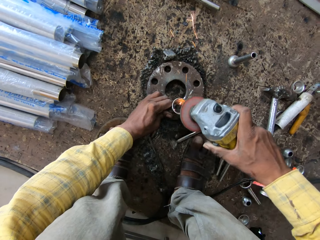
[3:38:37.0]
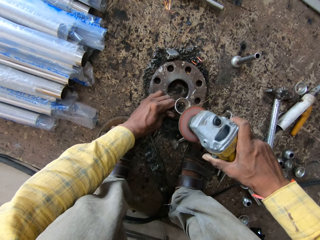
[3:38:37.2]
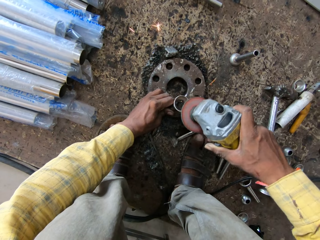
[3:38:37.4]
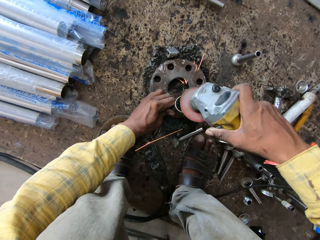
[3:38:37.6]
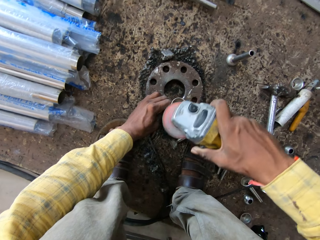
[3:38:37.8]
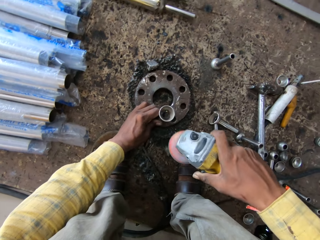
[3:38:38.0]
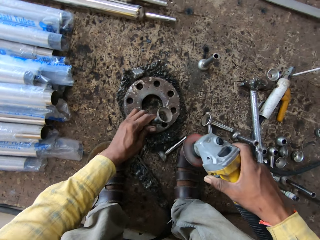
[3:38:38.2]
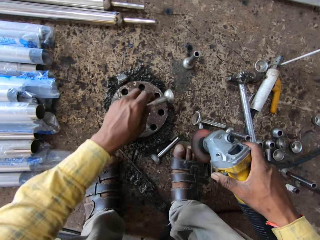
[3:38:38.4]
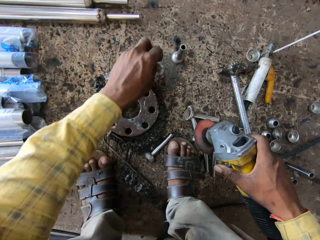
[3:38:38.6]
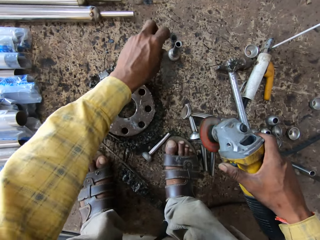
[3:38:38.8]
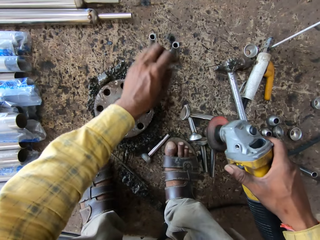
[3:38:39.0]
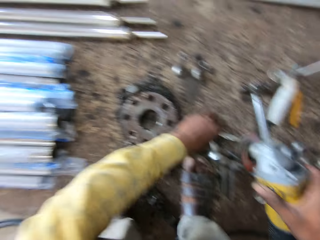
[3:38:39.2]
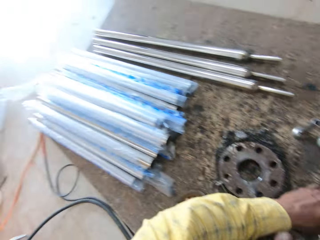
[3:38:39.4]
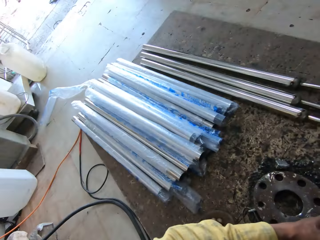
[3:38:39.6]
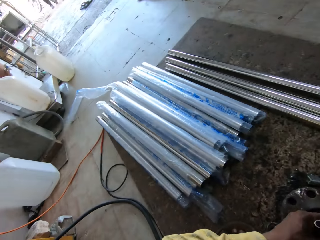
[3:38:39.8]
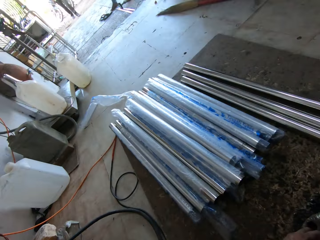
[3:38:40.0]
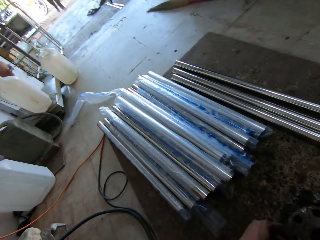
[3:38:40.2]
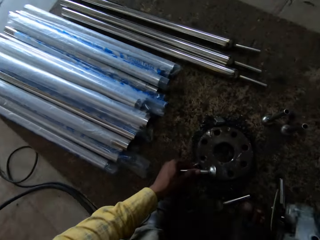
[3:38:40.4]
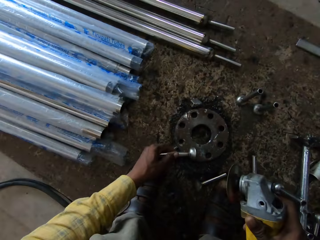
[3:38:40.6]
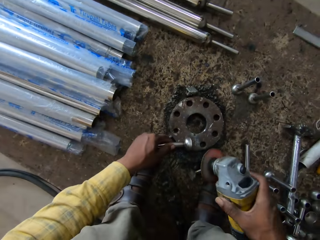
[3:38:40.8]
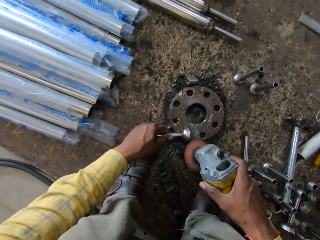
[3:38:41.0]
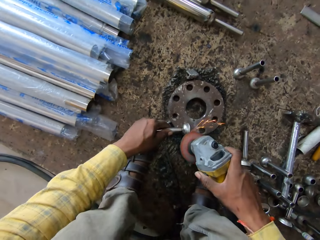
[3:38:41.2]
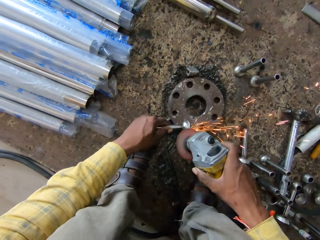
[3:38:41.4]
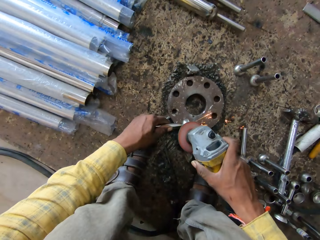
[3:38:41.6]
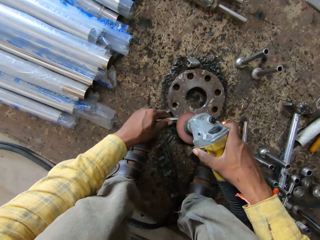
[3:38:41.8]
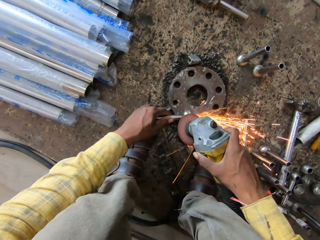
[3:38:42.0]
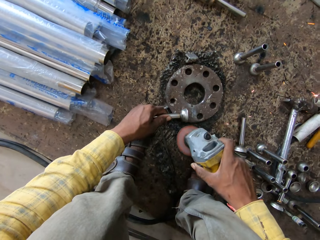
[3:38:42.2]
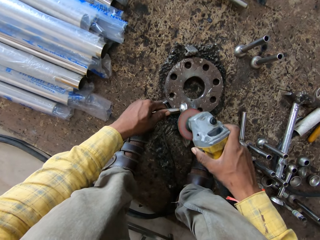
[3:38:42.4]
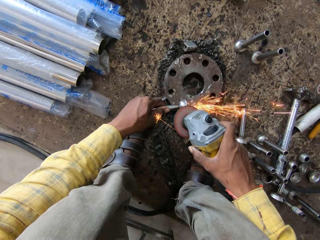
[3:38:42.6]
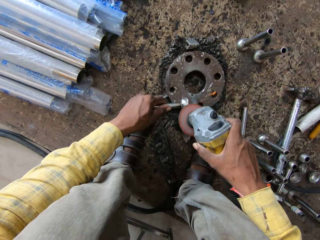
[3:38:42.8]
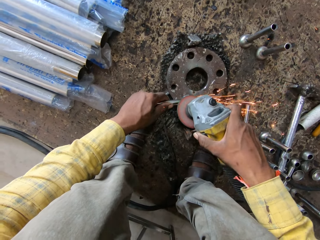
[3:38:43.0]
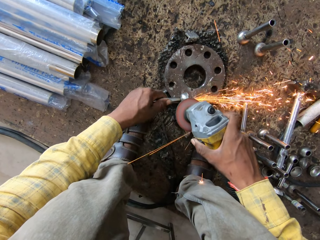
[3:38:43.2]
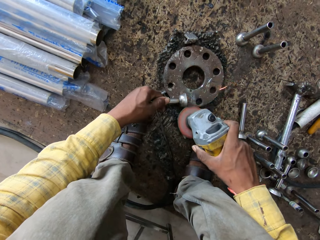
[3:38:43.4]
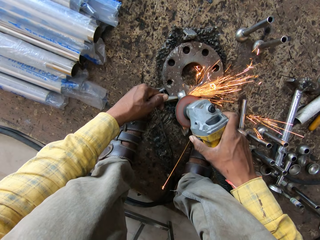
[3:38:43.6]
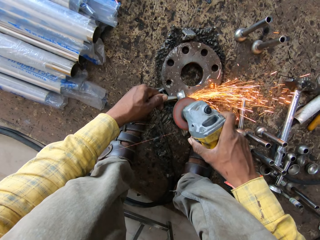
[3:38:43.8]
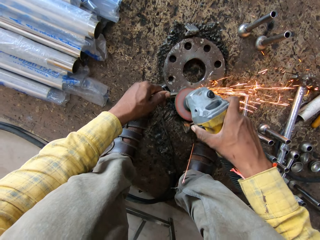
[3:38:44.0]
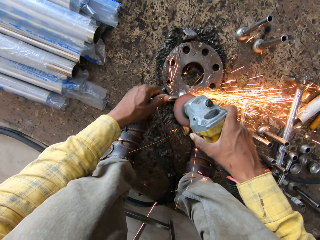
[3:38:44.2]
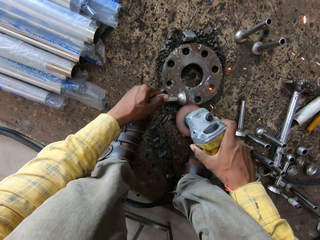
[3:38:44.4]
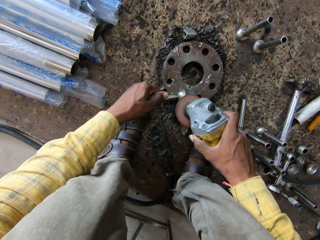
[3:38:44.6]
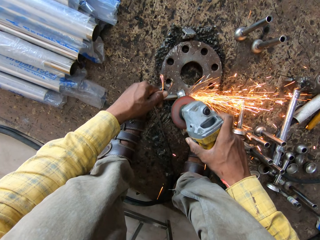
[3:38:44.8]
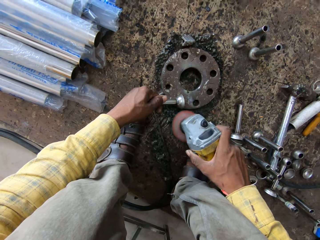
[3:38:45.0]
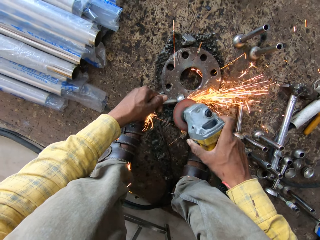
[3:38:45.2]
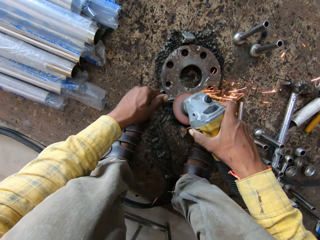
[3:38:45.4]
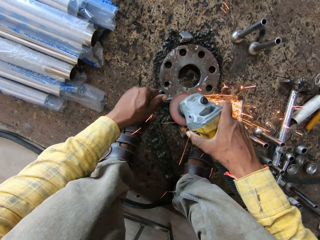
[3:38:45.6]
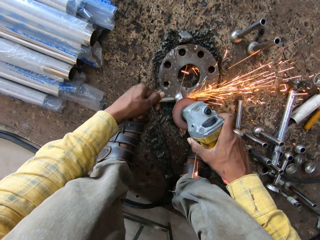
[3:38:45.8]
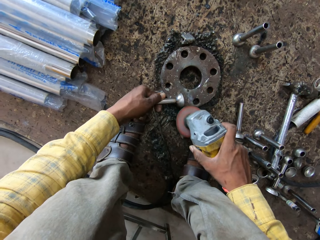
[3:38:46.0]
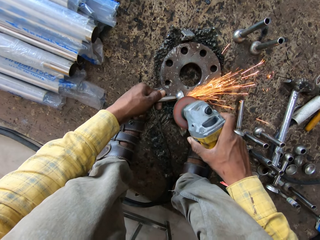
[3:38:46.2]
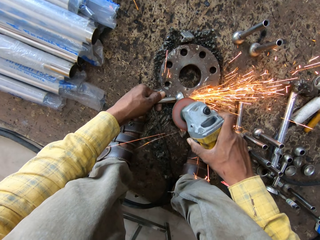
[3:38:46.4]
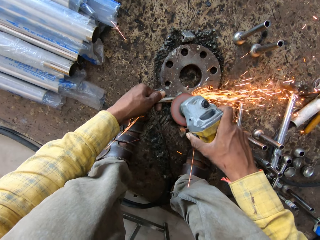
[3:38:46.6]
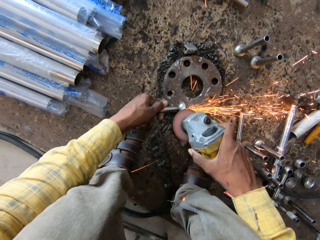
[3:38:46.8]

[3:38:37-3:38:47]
The camera wearer picks up the metal. They put the metal on the floor. They look around. They take the metal from the floor. They put down the metal. They grind the metal using a grinder.

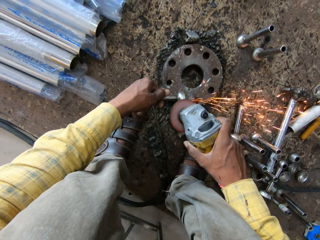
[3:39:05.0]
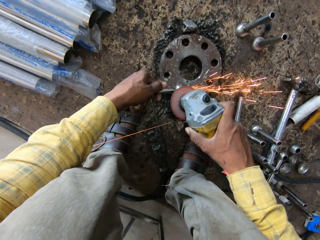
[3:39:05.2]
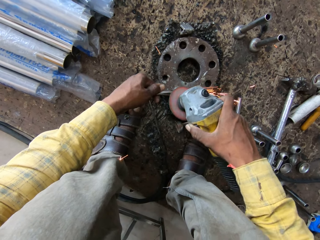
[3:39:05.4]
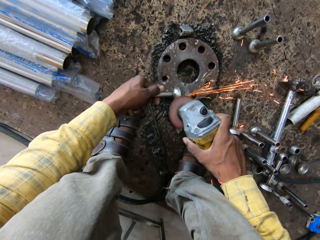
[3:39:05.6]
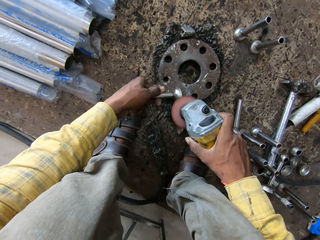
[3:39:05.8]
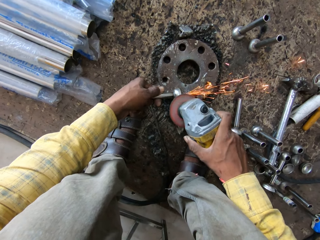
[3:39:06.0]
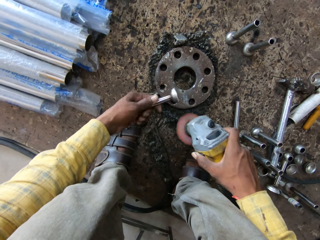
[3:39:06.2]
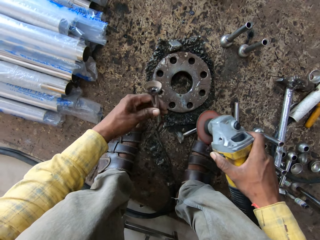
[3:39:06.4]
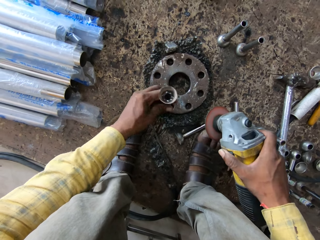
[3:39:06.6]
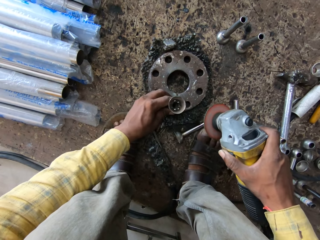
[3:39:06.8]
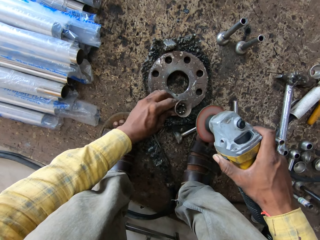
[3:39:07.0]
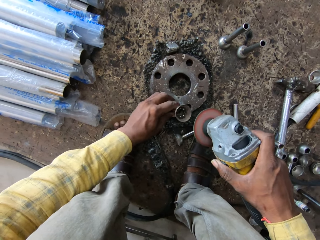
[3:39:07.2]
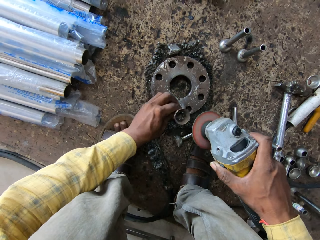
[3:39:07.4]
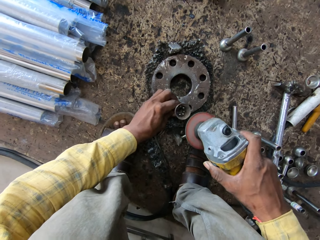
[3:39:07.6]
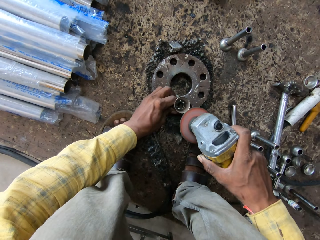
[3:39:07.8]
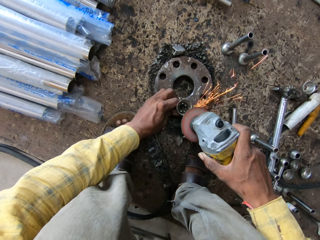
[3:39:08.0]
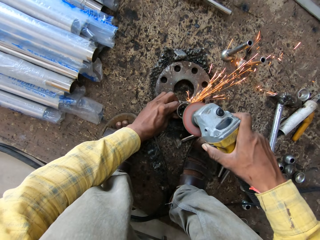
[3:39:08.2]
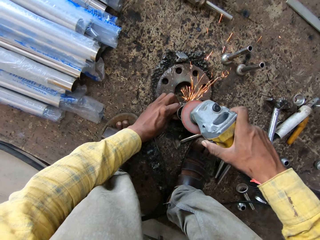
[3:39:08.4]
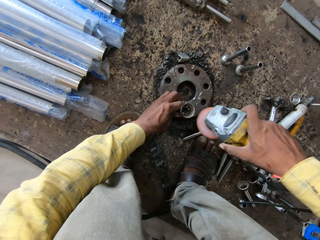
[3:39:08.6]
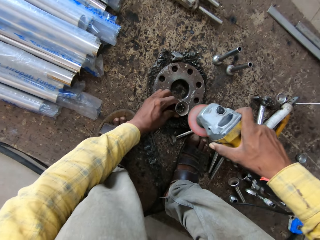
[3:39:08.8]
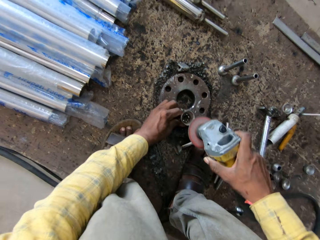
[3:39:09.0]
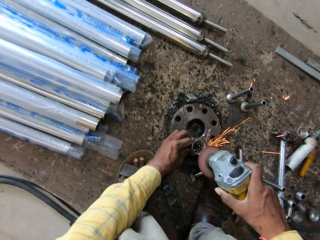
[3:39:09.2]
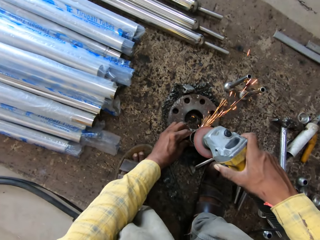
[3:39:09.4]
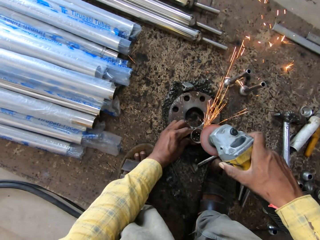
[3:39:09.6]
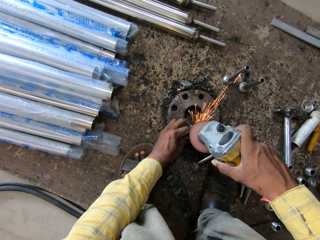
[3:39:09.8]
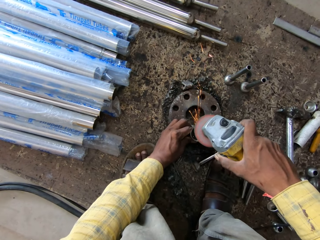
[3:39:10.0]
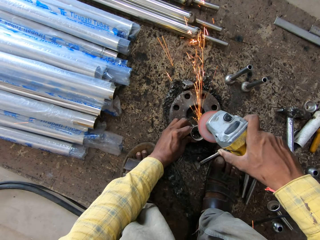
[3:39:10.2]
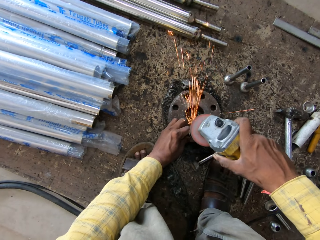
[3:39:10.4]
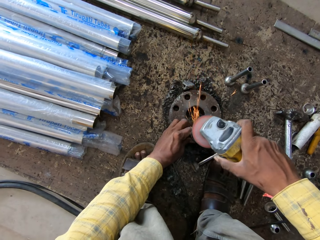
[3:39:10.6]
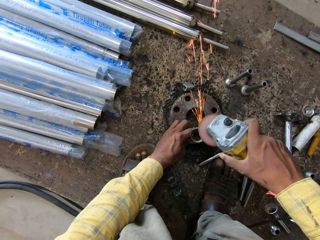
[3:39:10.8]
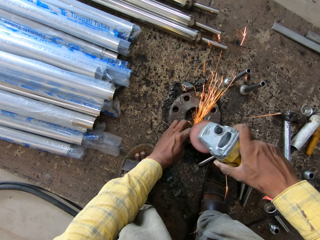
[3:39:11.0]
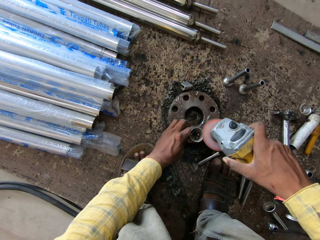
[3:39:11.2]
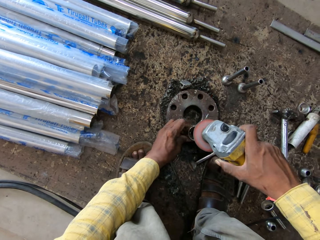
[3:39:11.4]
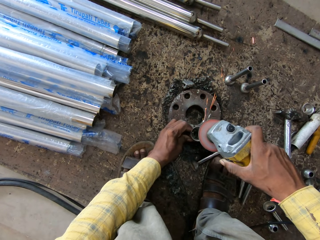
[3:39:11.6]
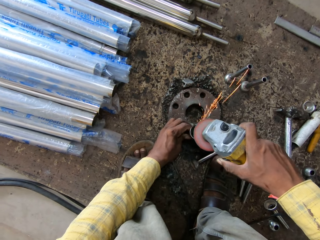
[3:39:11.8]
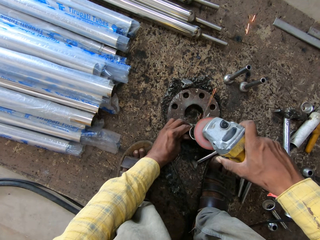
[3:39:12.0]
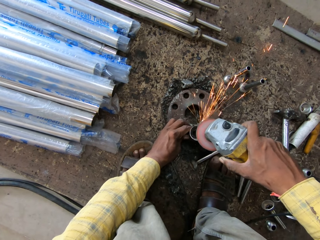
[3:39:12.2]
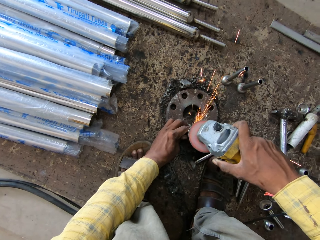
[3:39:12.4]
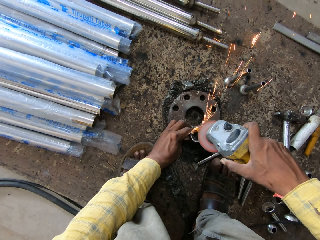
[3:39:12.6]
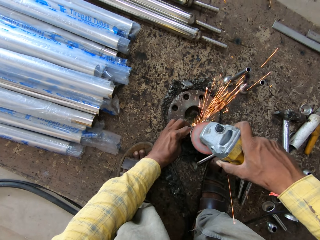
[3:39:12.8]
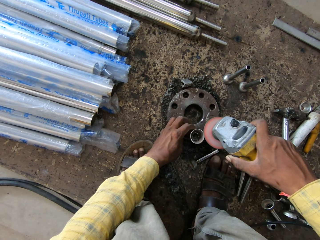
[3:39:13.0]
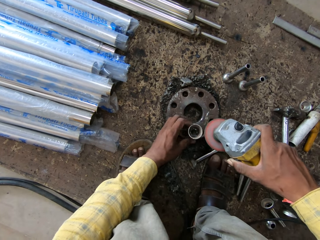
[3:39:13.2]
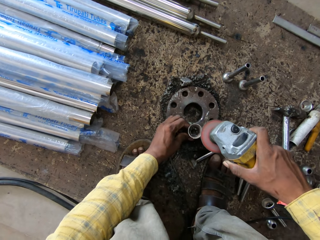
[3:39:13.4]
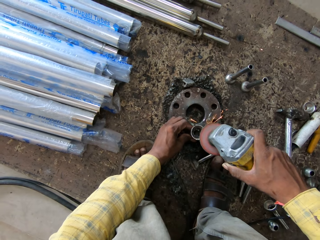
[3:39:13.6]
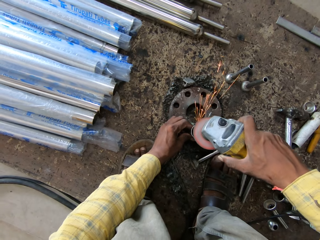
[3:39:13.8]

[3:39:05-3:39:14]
The camera wearer turns up the metal. They hold up the metal. They grind the metal using a grinder.

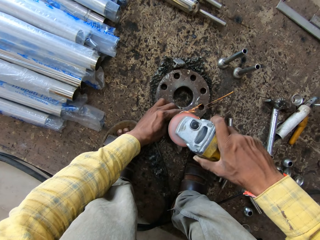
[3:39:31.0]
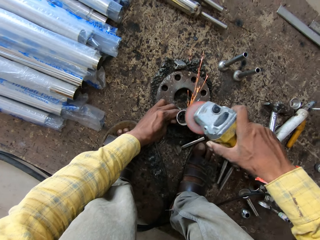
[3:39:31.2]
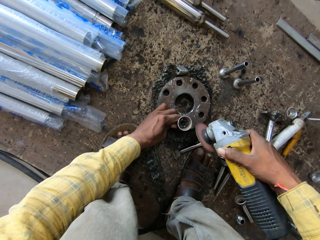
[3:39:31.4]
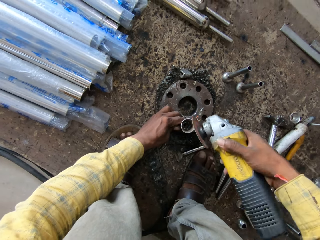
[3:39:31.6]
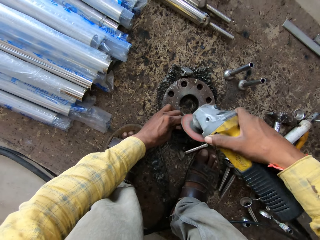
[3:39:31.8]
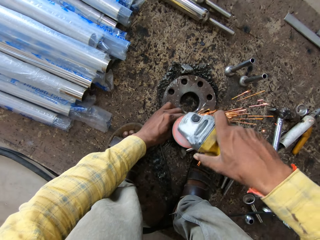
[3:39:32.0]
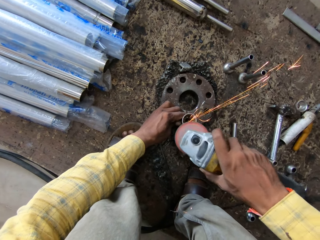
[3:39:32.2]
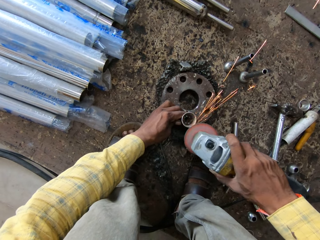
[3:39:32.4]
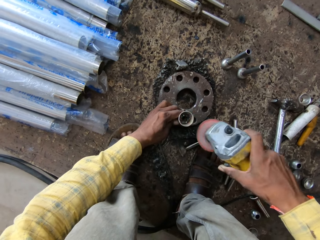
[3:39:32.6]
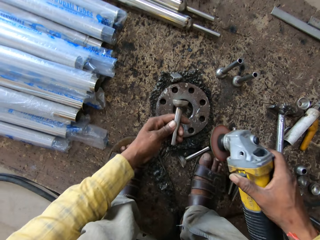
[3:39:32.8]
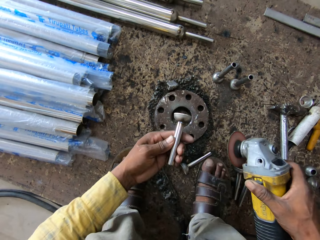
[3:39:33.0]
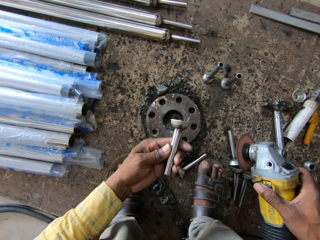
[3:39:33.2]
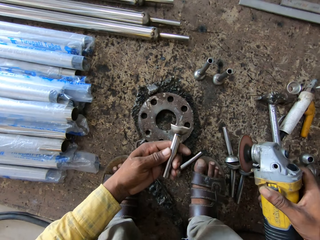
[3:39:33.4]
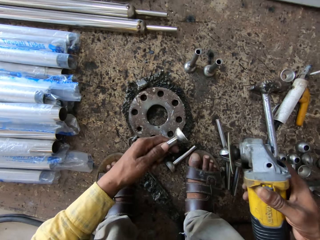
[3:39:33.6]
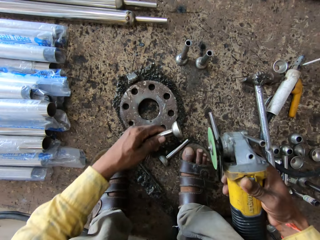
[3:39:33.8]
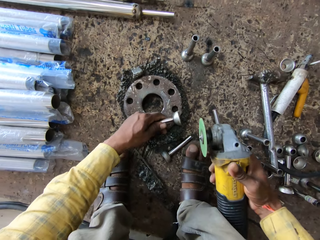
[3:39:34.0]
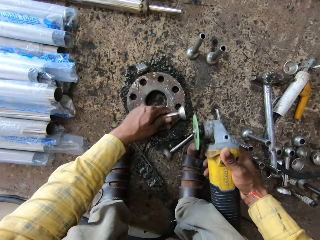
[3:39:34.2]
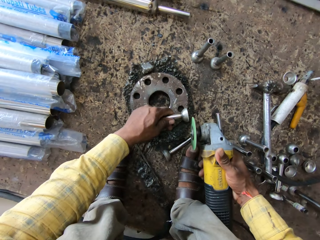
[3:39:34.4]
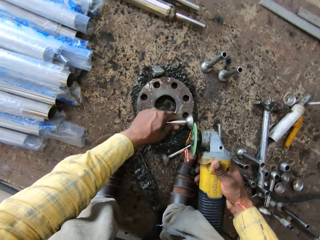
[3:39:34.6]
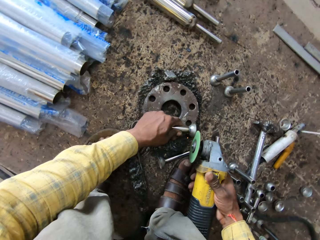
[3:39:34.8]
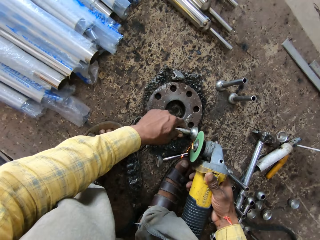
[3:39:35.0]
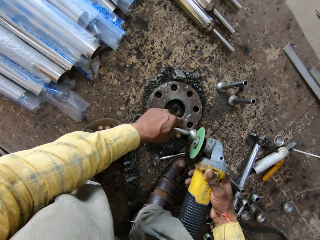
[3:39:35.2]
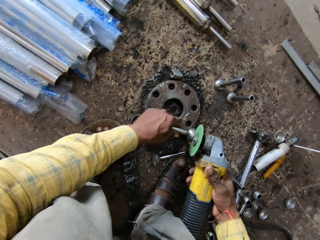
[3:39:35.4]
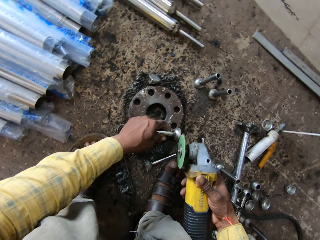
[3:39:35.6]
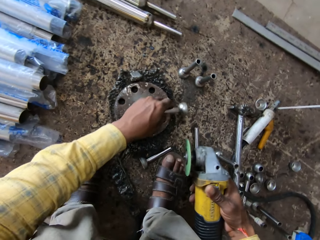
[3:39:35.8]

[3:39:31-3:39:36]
The camera wearer picks up the metal. They look at the metal. They put down the metal. They grind the metal using a grinder.
